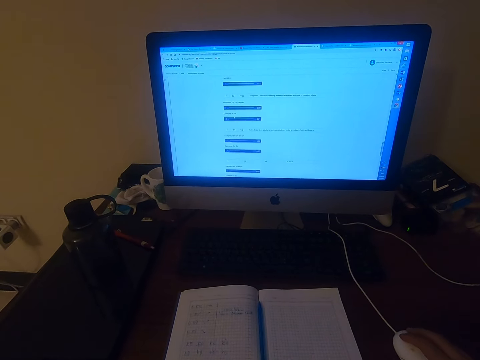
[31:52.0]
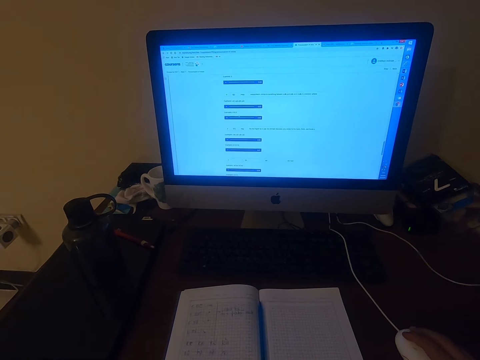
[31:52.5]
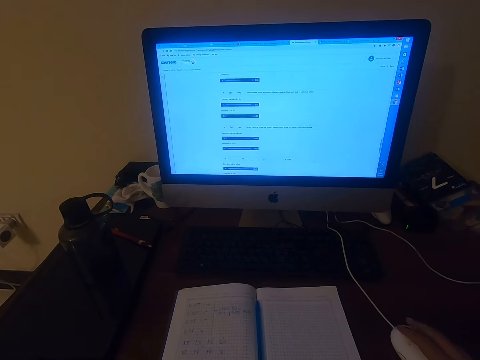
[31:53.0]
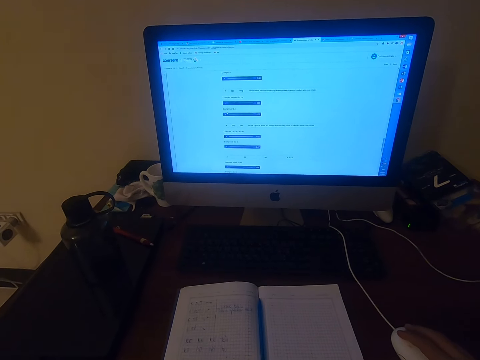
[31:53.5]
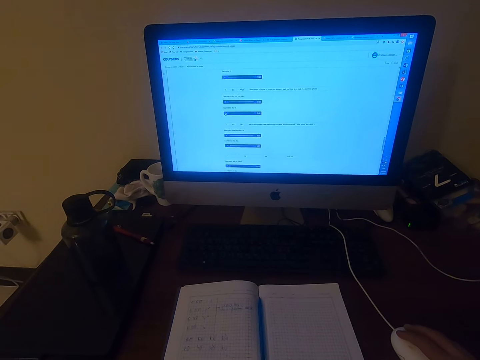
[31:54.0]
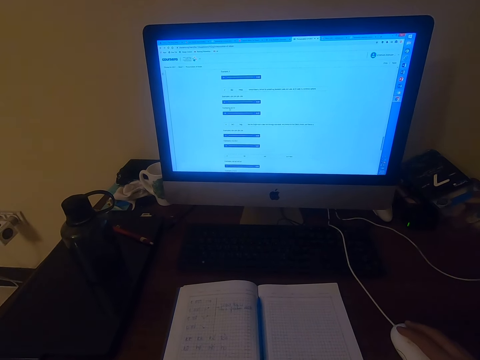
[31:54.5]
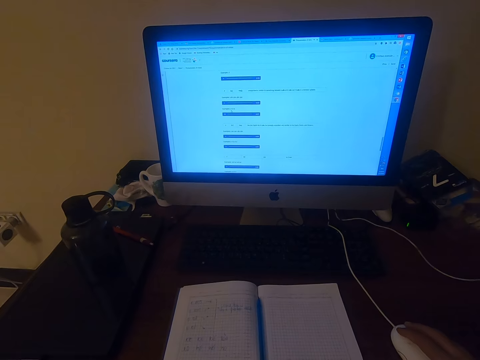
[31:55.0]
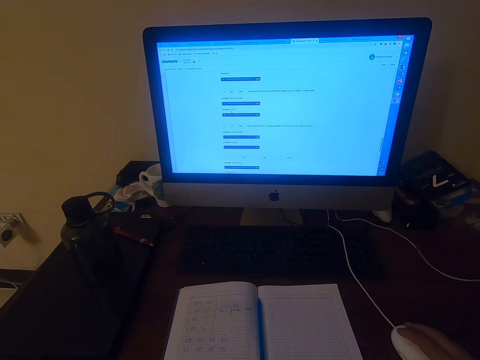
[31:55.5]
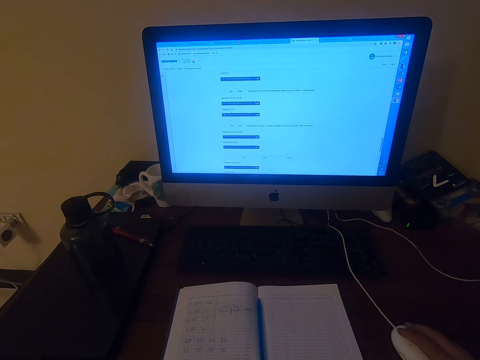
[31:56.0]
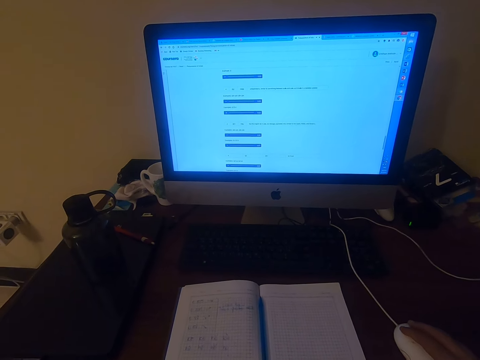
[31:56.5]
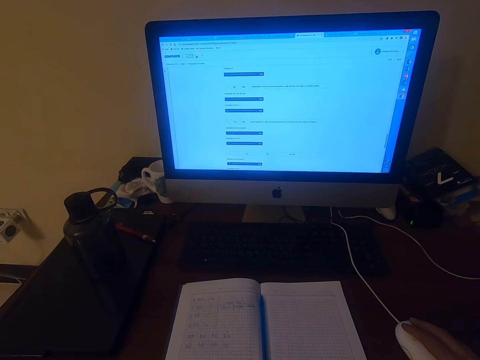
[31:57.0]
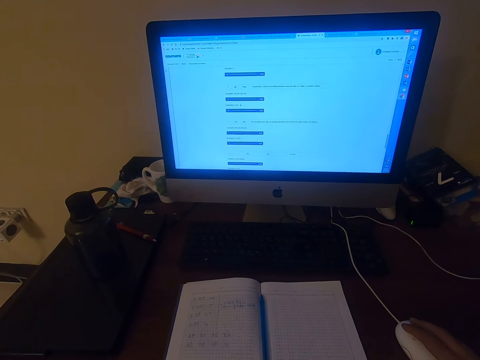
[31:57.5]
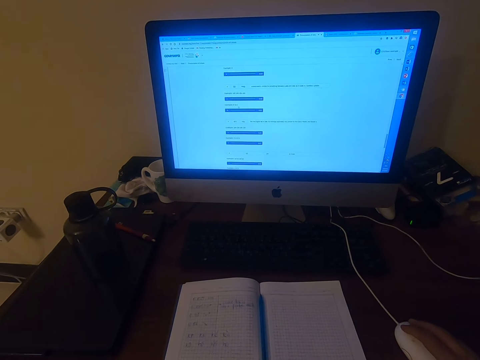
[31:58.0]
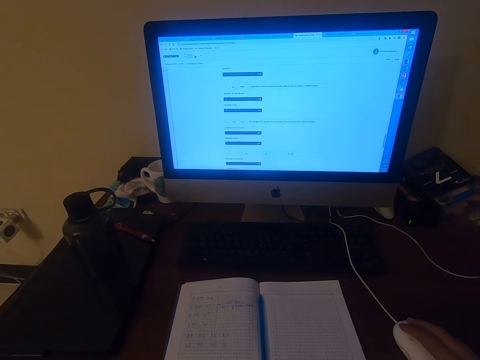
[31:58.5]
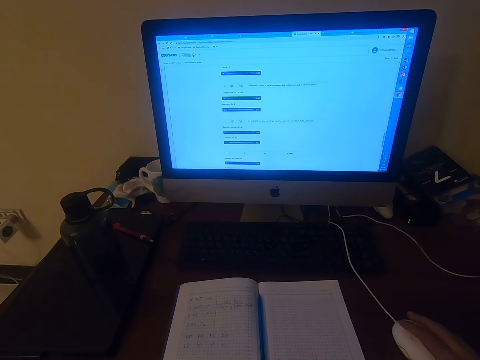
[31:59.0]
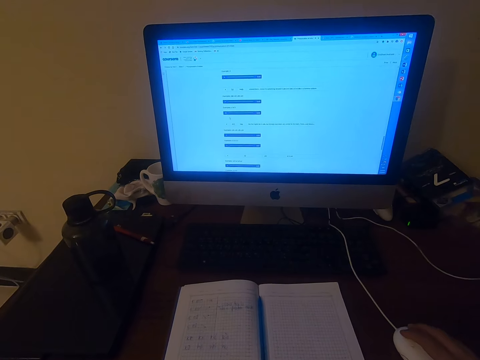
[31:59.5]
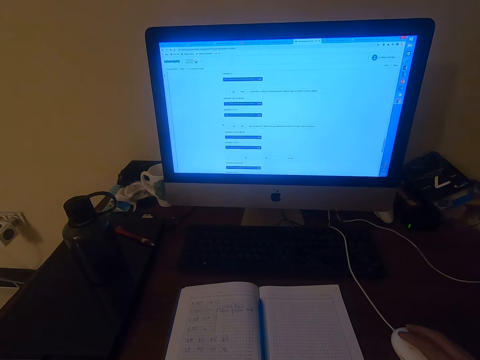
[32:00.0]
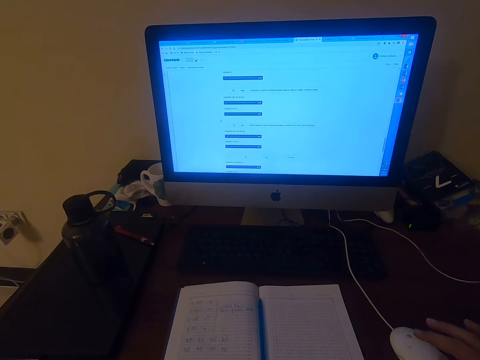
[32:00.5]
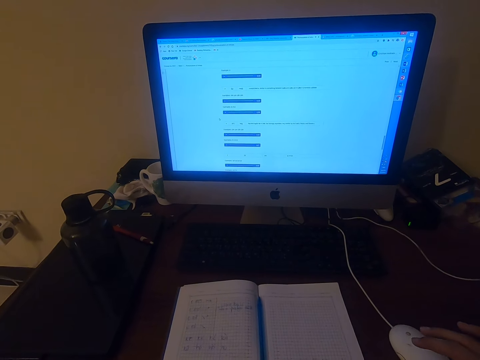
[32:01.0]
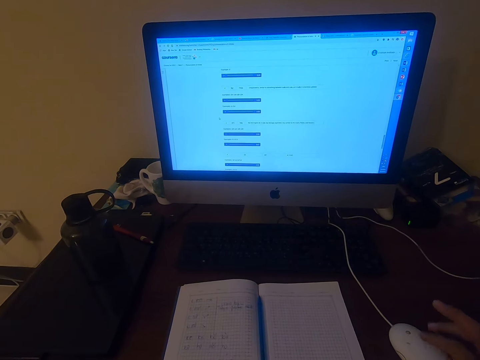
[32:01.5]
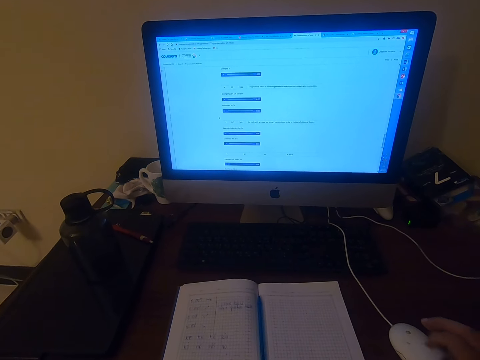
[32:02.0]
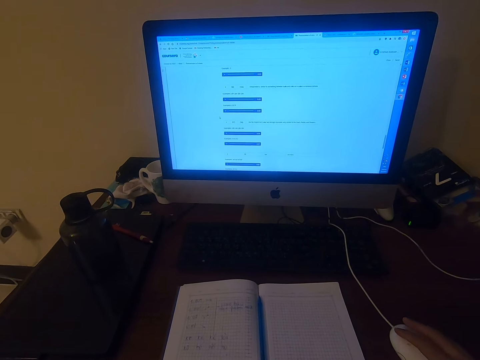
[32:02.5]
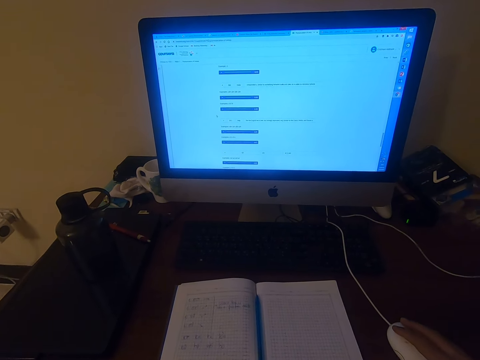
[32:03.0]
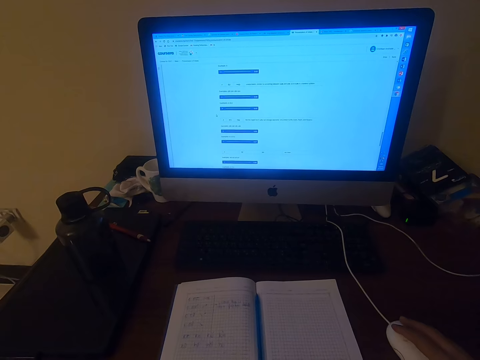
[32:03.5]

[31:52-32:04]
The camera wearer operates a computer.

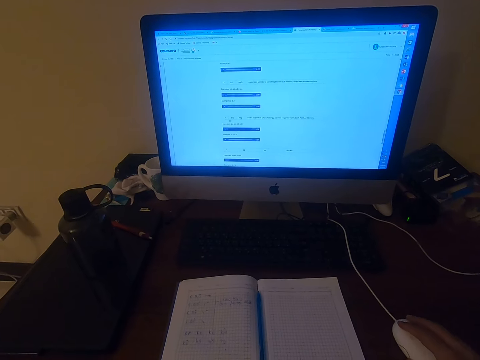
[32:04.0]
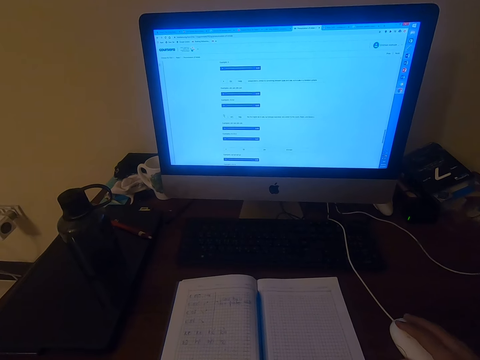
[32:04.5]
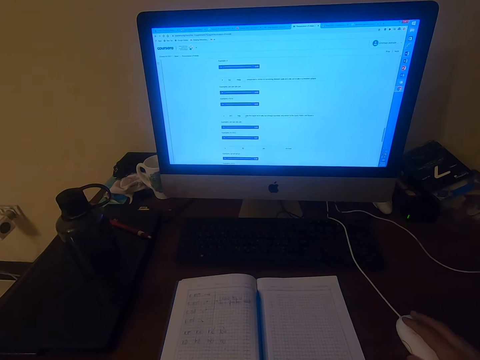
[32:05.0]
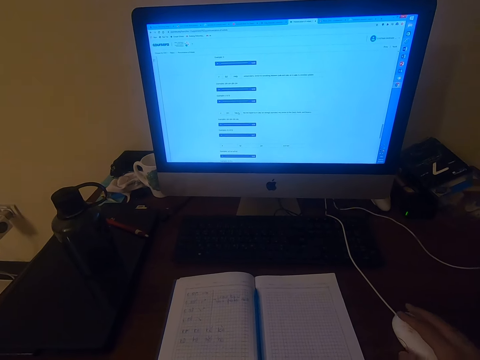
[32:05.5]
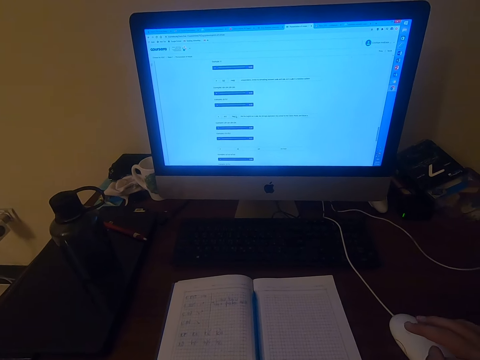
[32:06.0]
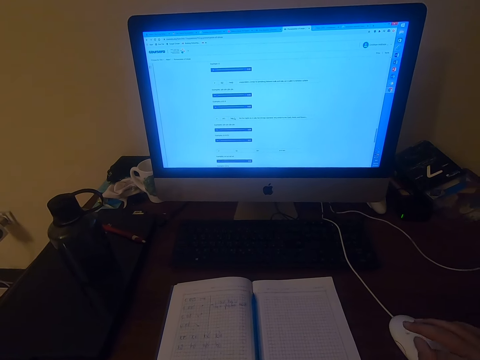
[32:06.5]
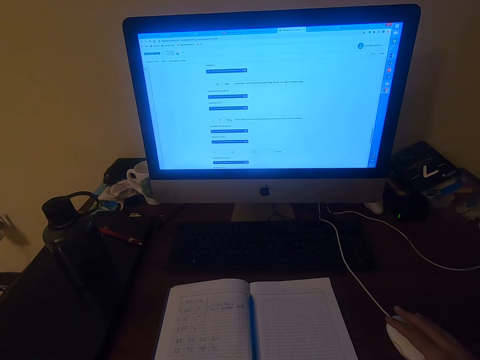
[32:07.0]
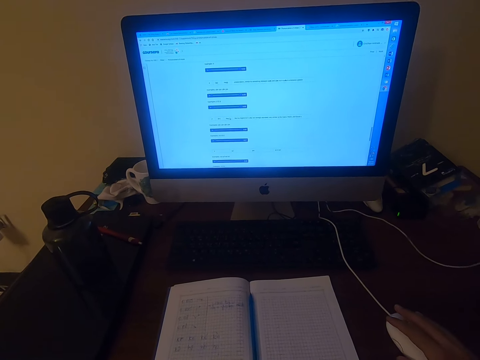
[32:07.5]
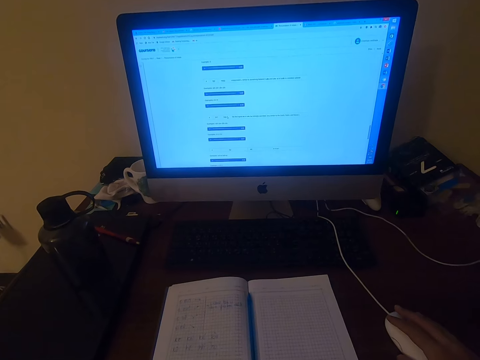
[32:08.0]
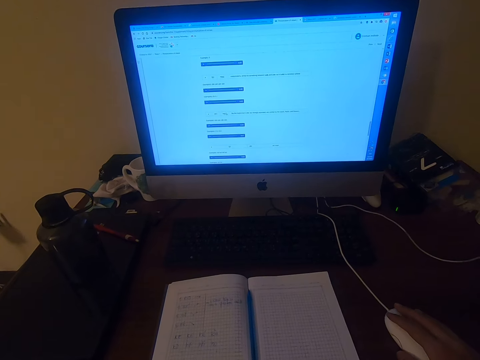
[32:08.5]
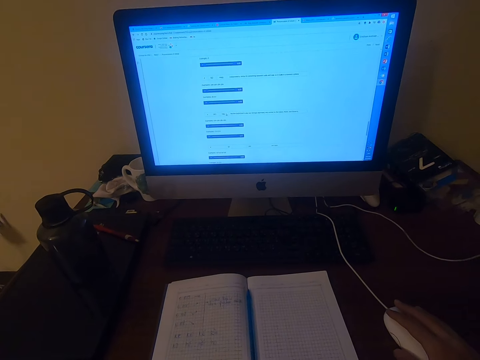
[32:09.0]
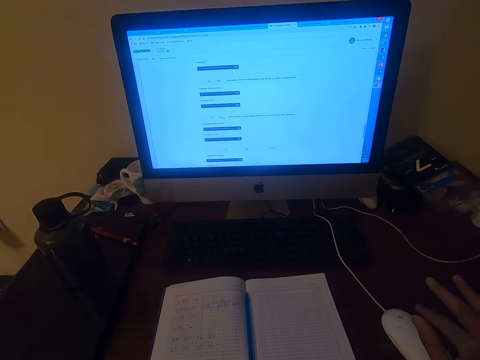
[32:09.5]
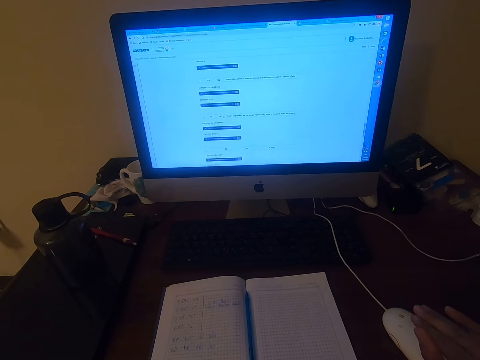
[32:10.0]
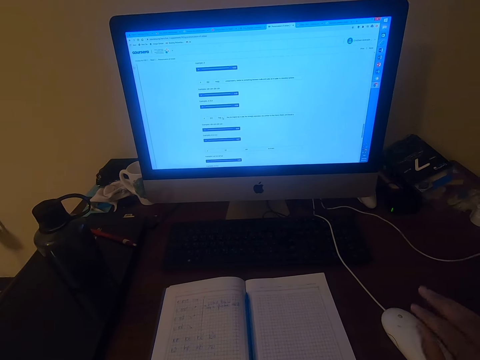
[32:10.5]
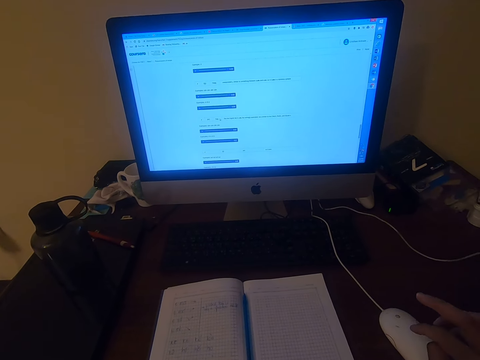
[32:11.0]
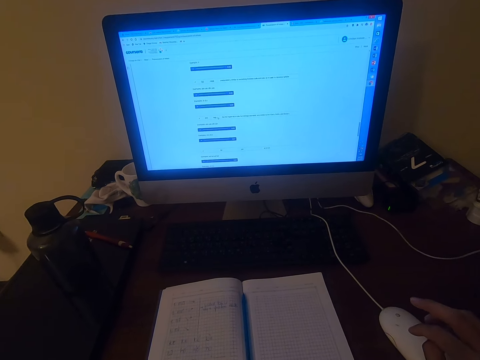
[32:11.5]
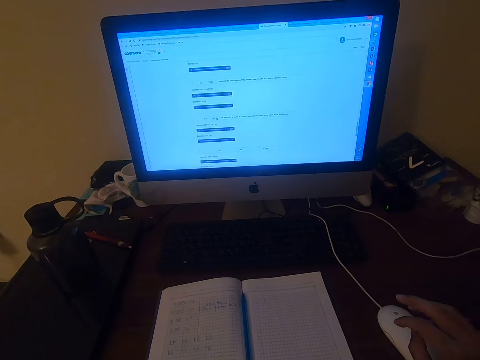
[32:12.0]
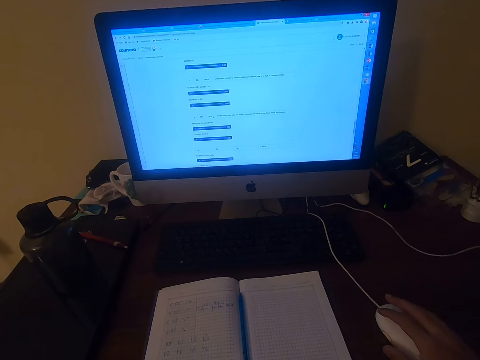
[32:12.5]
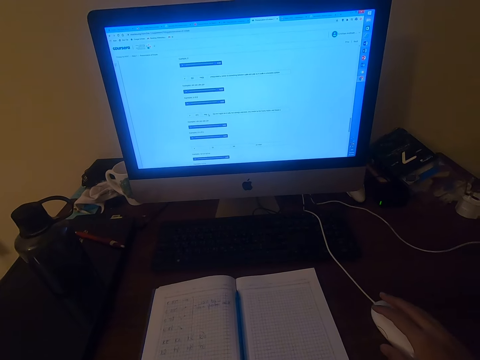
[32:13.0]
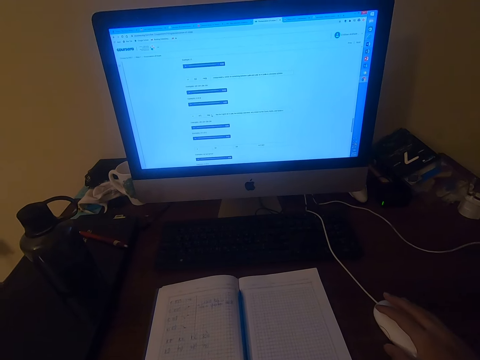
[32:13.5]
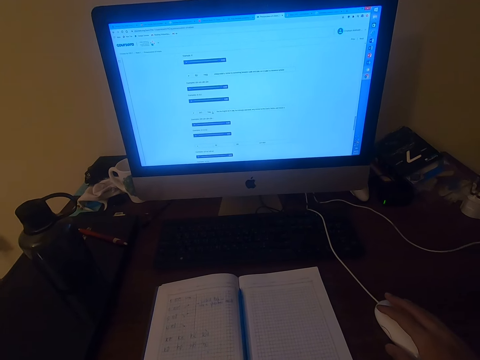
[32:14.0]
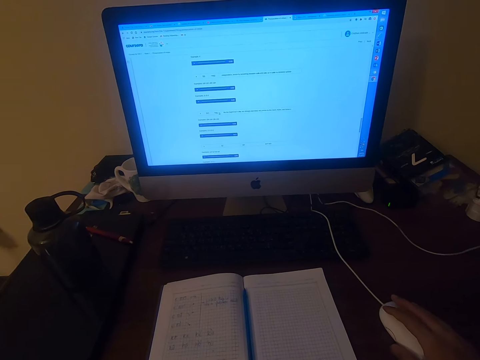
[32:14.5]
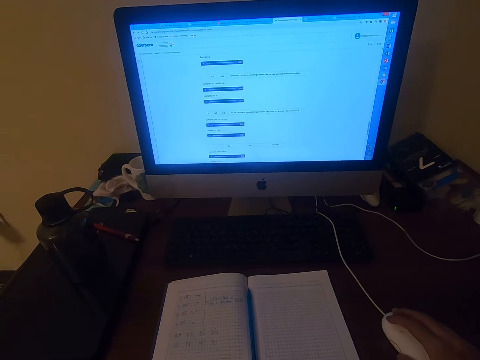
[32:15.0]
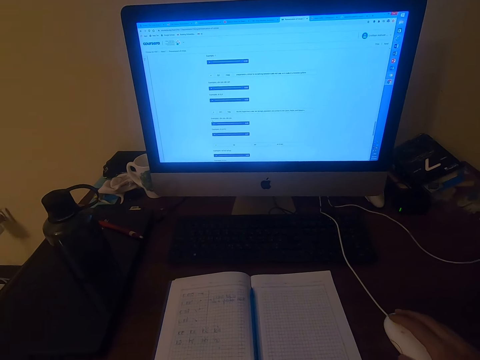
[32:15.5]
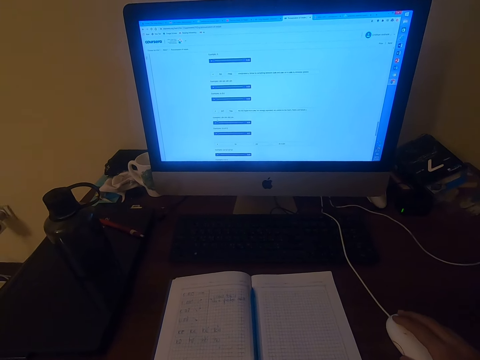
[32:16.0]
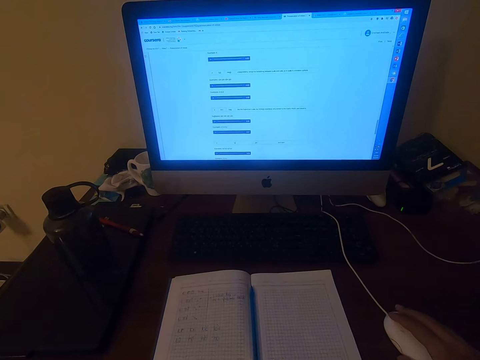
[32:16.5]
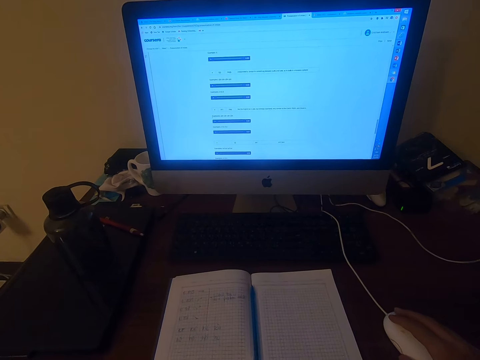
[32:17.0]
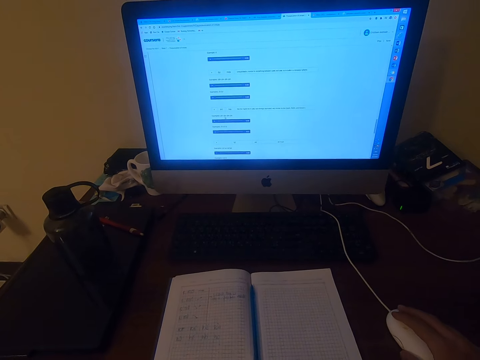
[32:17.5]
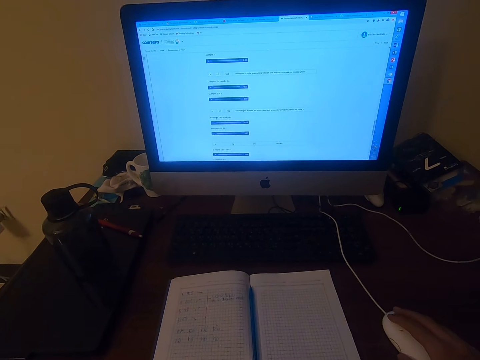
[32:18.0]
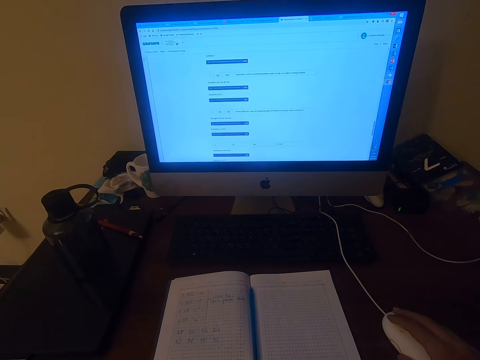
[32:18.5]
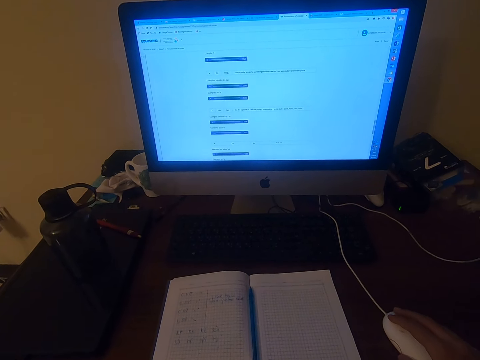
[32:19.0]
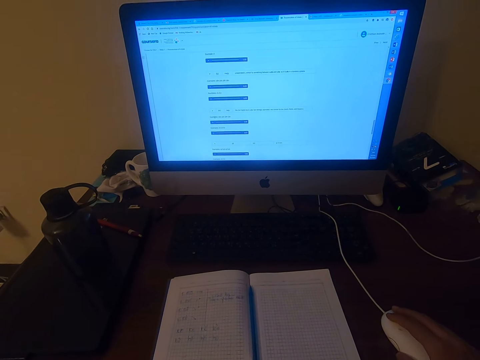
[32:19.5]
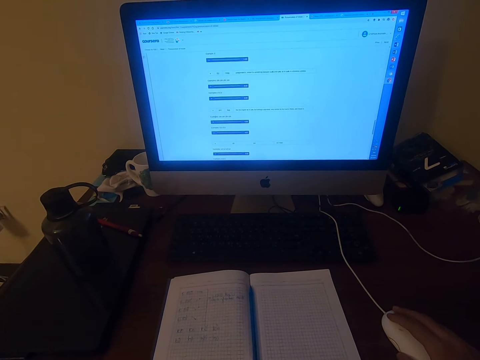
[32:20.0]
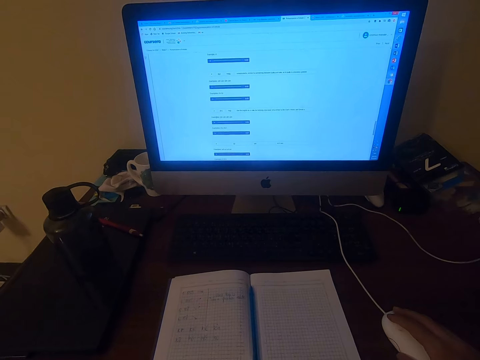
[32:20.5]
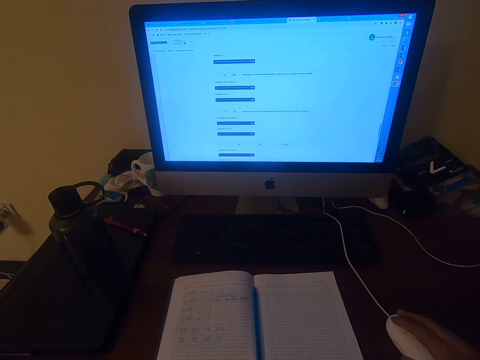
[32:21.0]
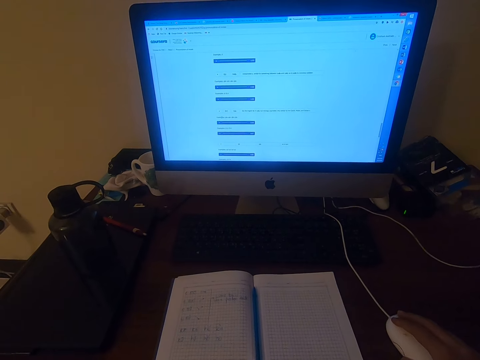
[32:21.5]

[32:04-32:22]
The camera wearer reads on a computer.
